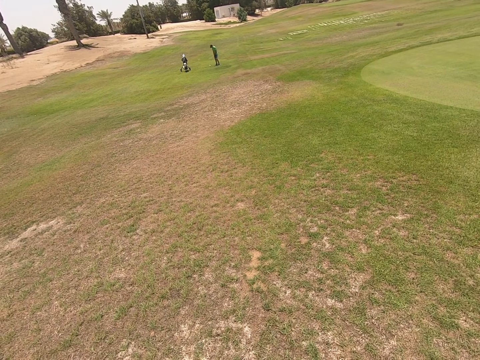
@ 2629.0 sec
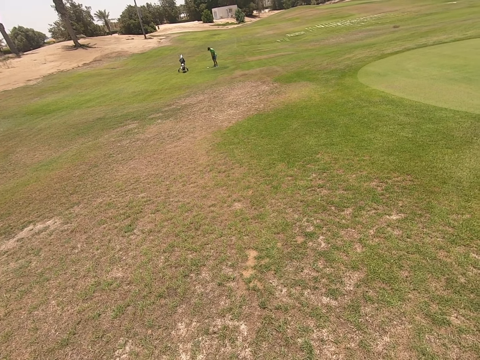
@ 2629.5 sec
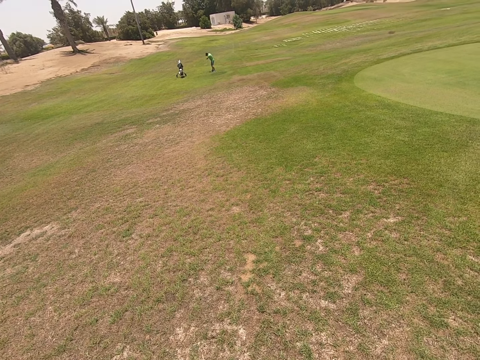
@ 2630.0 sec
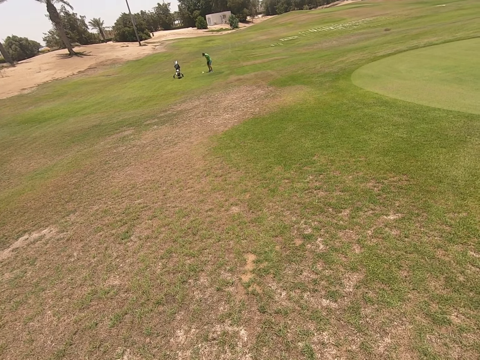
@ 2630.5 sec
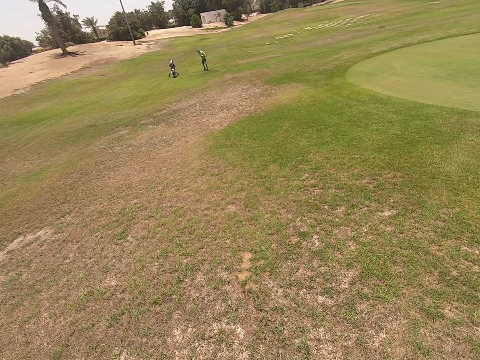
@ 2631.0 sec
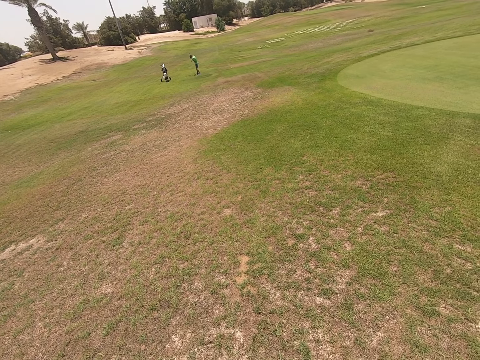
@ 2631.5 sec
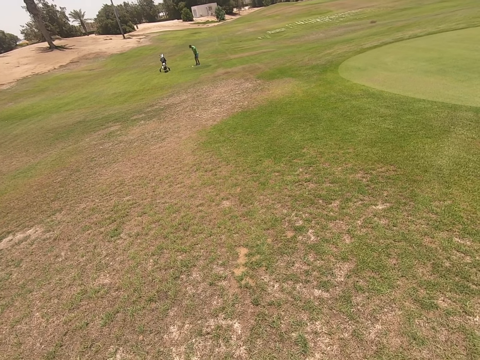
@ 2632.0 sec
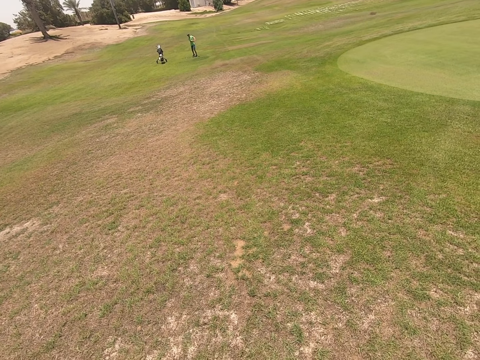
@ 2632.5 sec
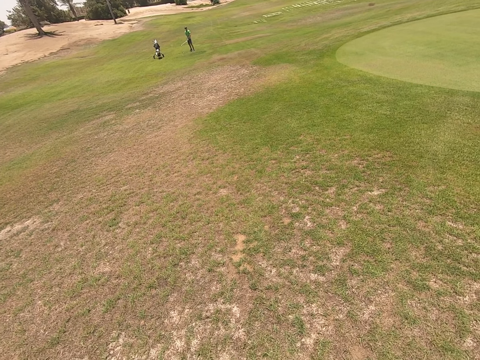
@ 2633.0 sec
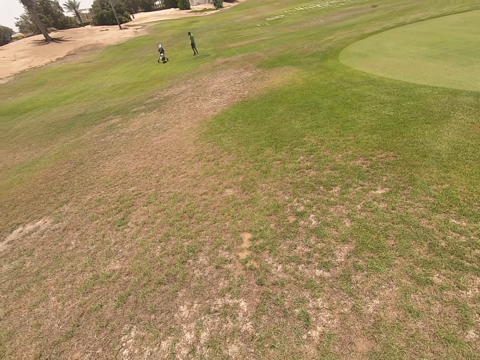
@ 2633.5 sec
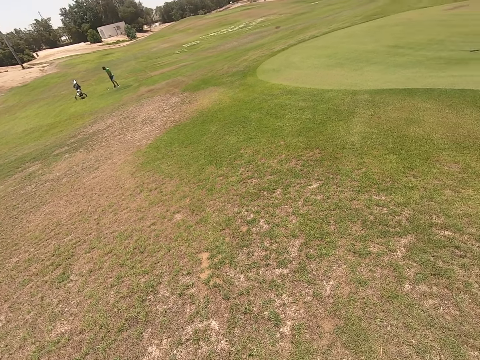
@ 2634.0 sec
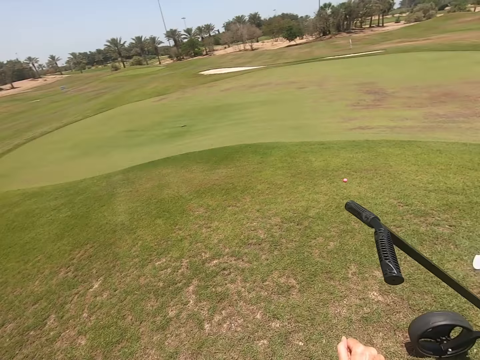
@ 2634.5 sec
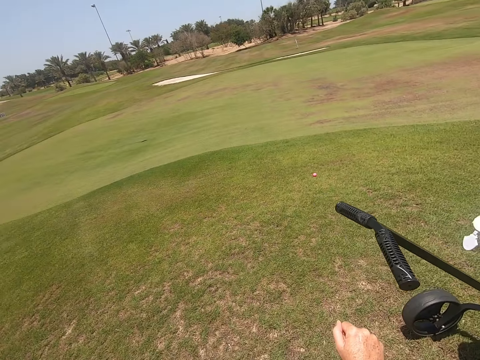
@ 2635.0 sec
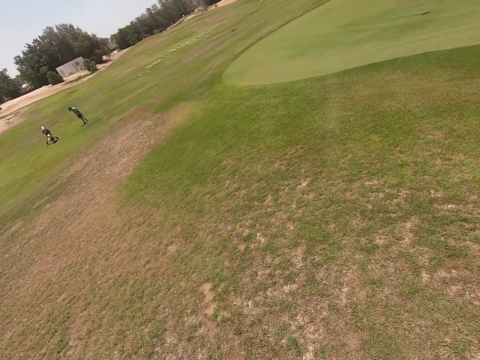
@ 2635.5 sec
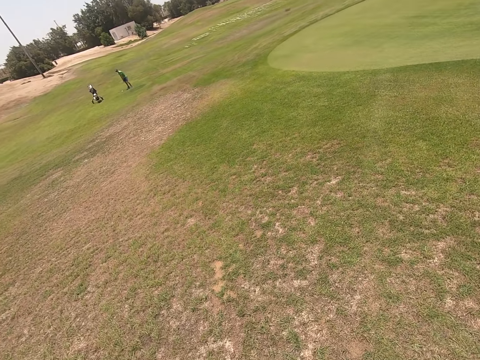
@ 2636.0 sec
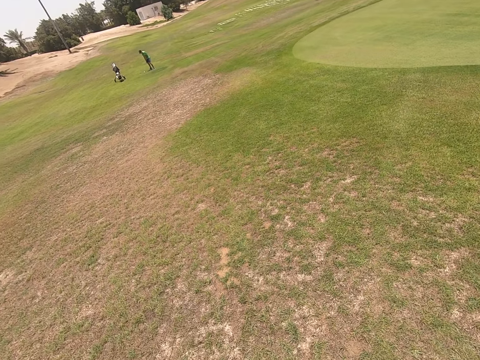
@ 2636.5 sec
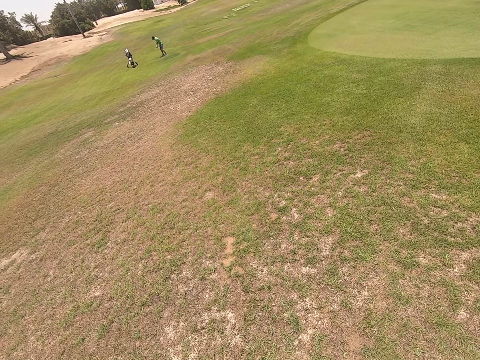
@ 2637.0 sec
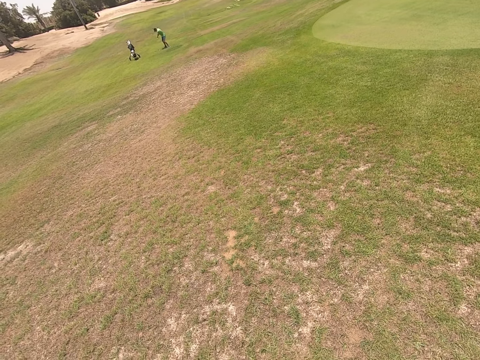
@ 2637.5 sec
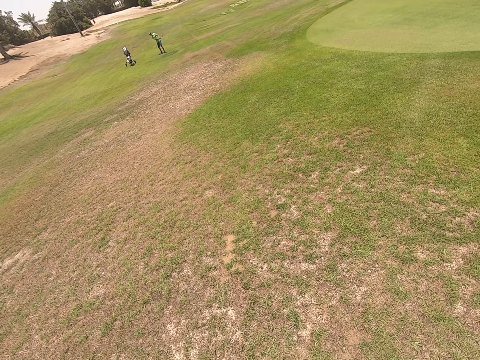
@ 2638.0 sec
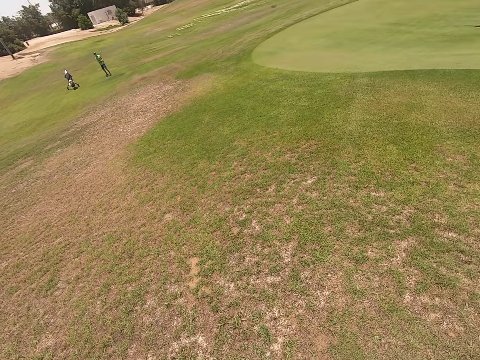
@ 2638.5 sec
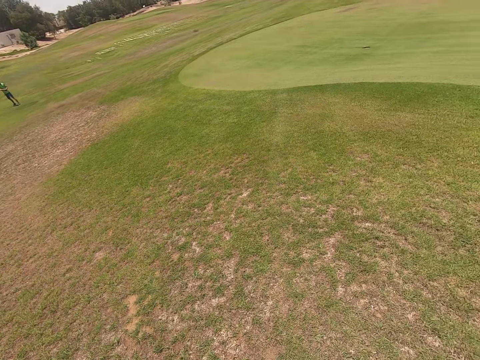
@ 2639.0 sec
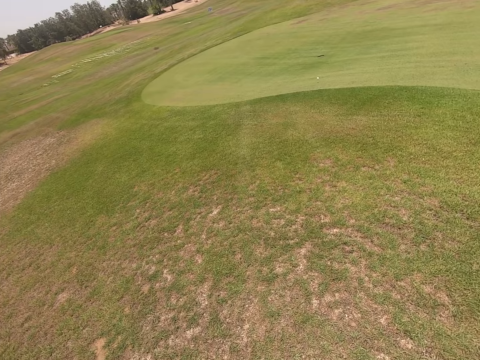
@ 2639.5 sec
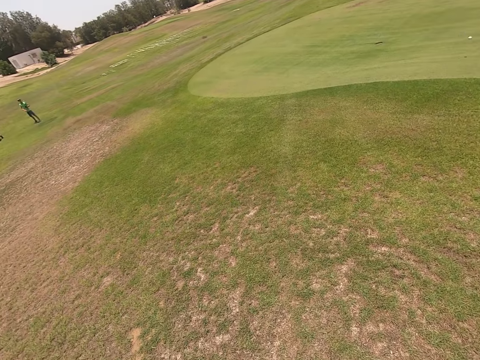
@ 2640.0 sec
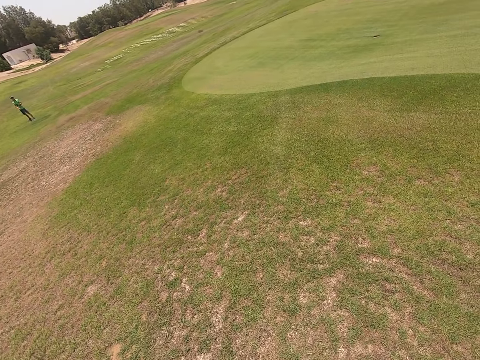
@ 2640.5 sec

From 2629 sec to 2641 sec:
The camera wearer stares at the golf field.

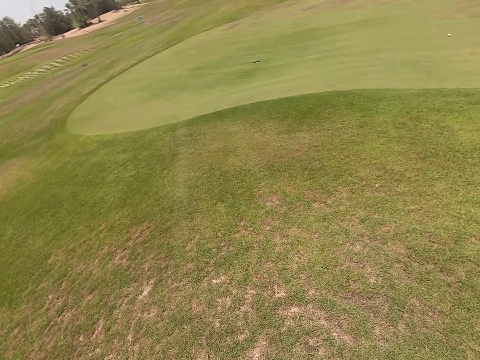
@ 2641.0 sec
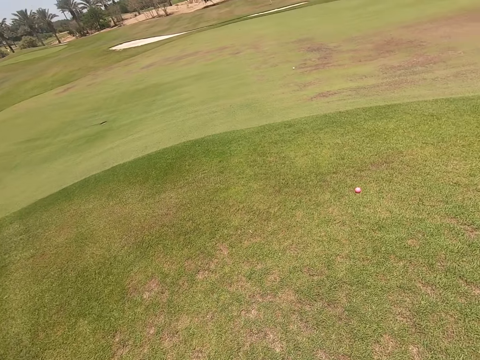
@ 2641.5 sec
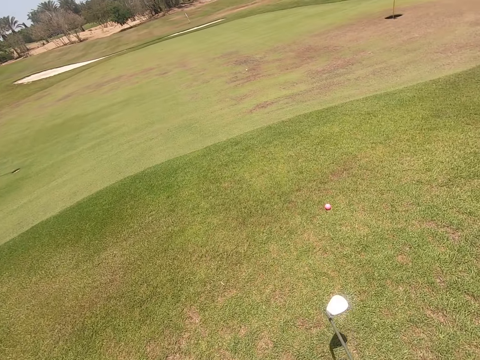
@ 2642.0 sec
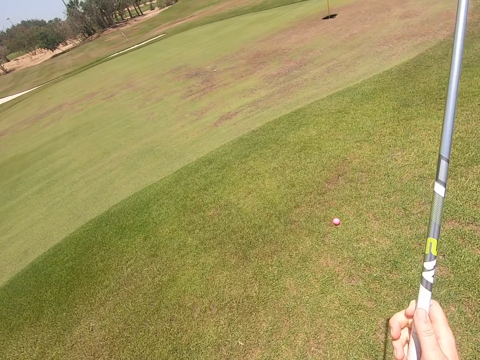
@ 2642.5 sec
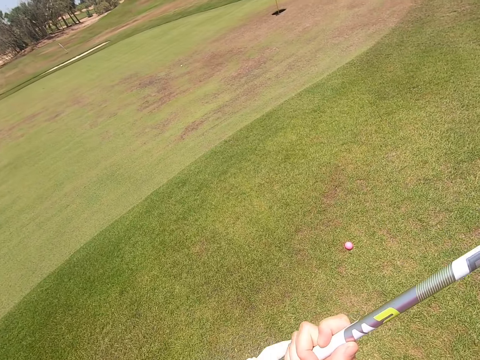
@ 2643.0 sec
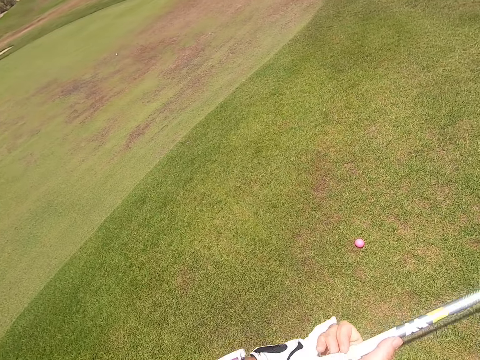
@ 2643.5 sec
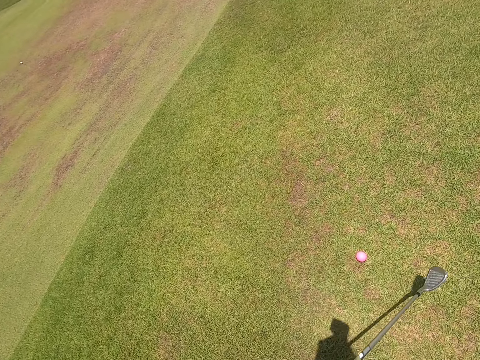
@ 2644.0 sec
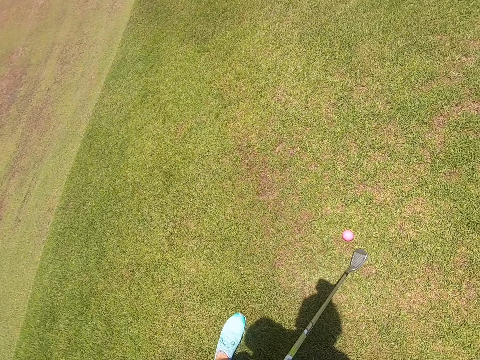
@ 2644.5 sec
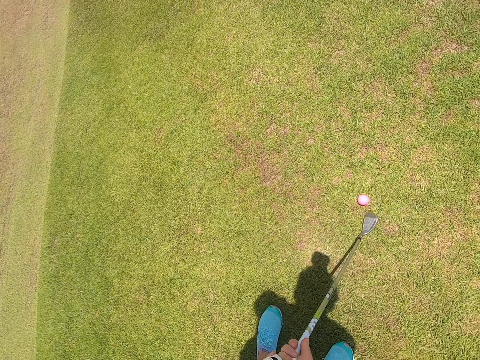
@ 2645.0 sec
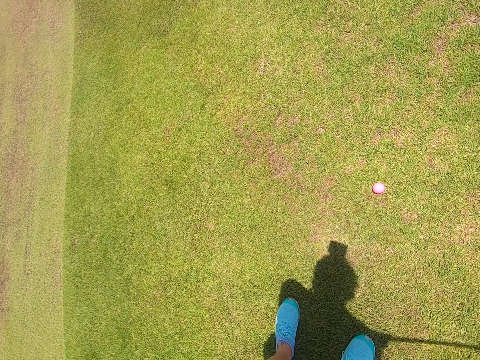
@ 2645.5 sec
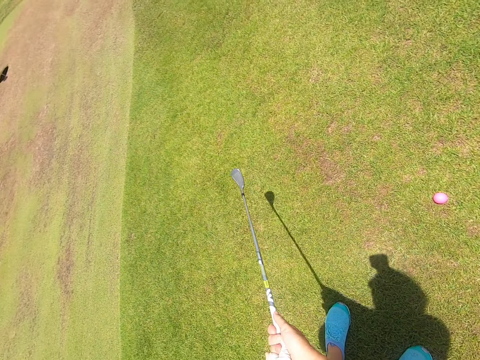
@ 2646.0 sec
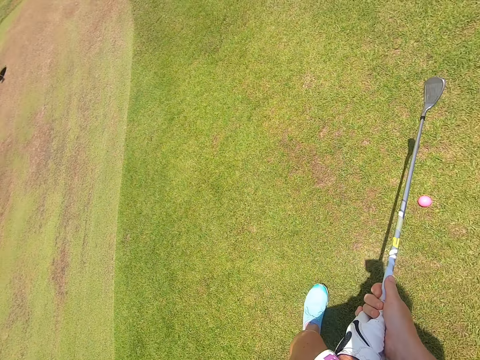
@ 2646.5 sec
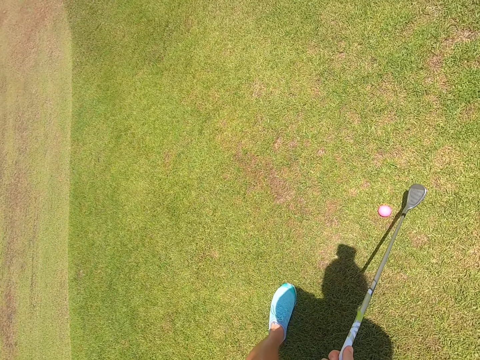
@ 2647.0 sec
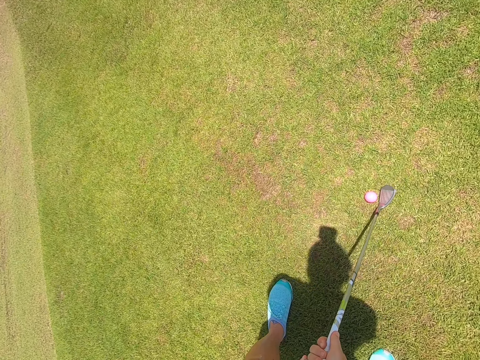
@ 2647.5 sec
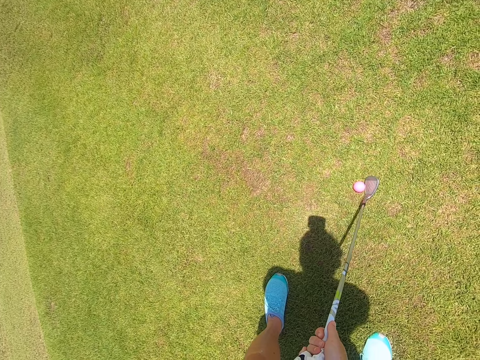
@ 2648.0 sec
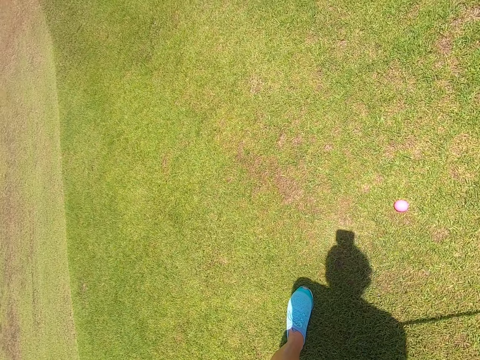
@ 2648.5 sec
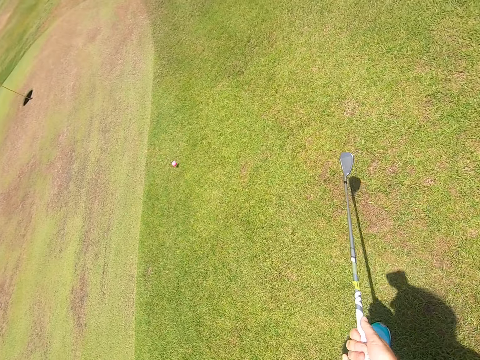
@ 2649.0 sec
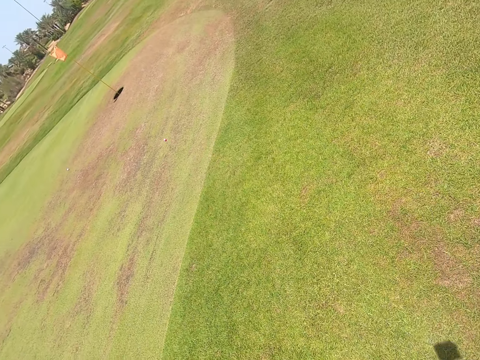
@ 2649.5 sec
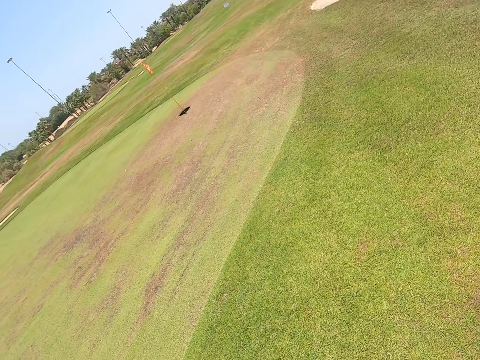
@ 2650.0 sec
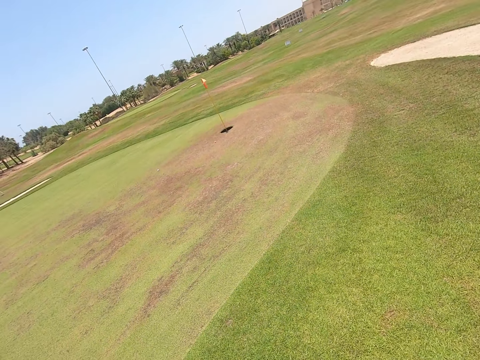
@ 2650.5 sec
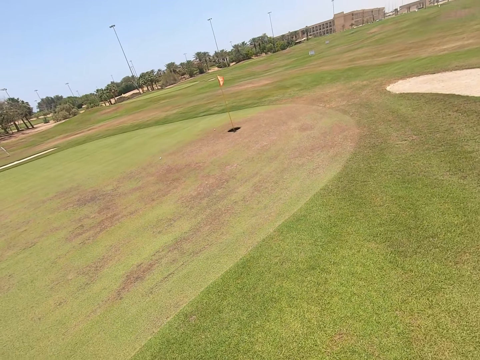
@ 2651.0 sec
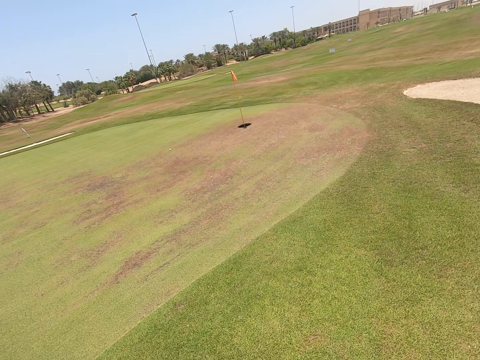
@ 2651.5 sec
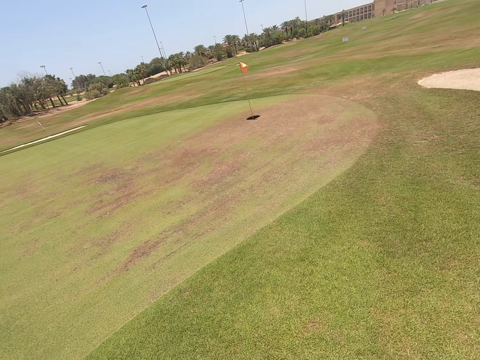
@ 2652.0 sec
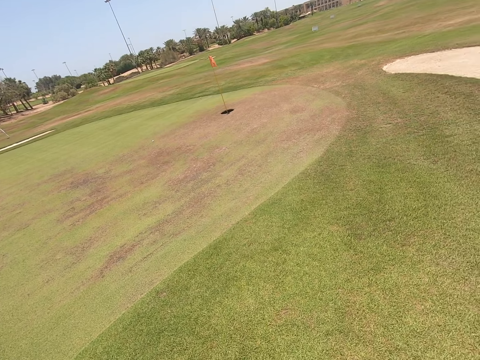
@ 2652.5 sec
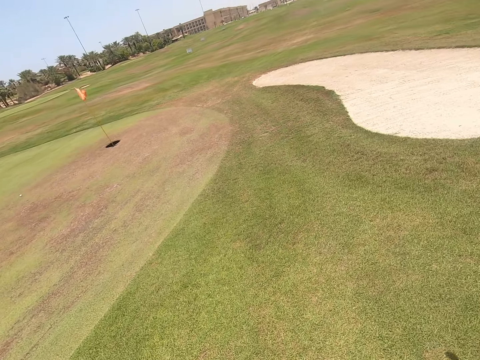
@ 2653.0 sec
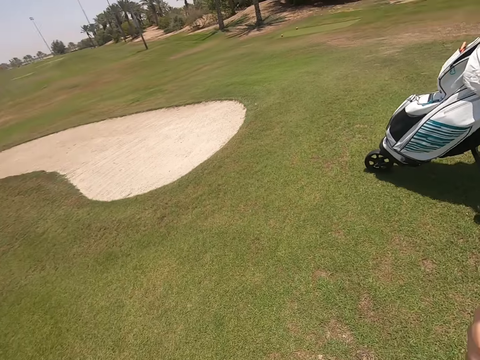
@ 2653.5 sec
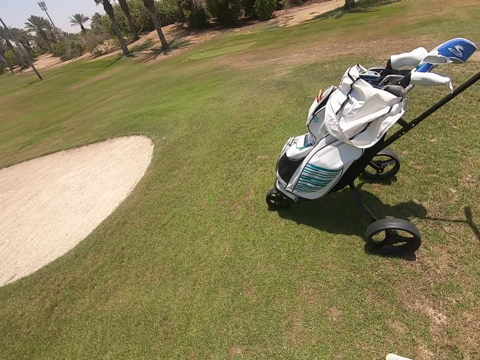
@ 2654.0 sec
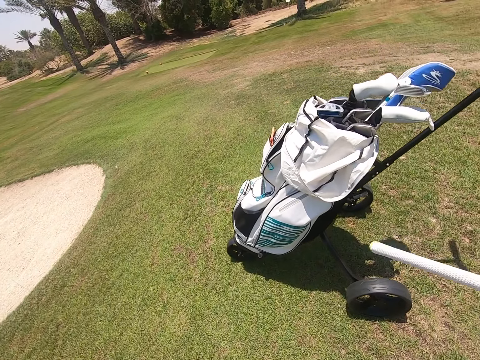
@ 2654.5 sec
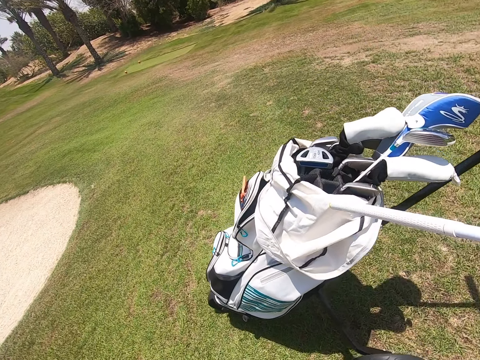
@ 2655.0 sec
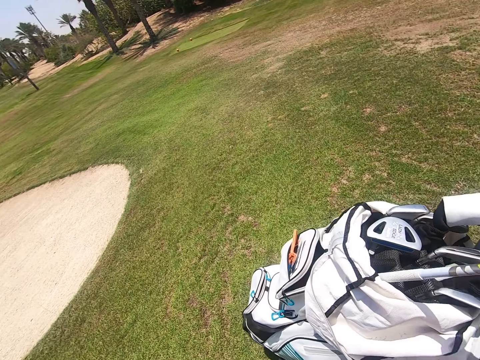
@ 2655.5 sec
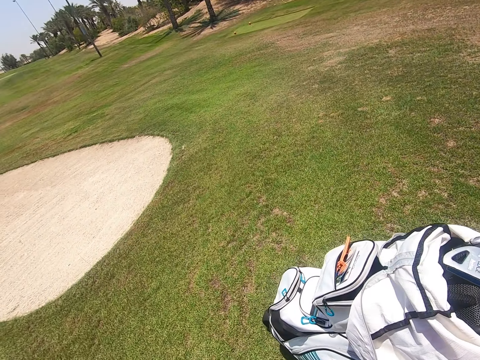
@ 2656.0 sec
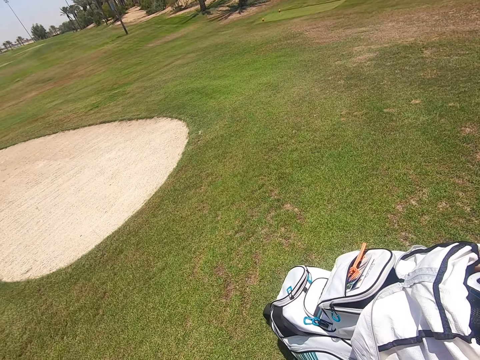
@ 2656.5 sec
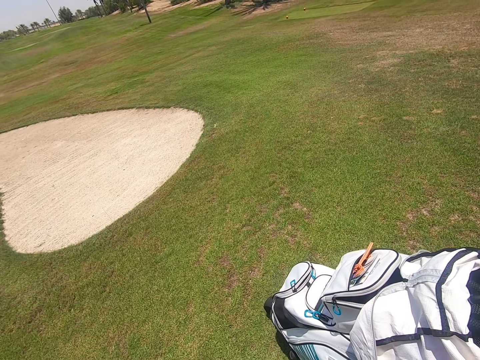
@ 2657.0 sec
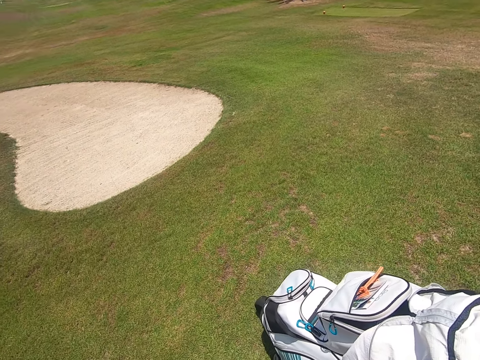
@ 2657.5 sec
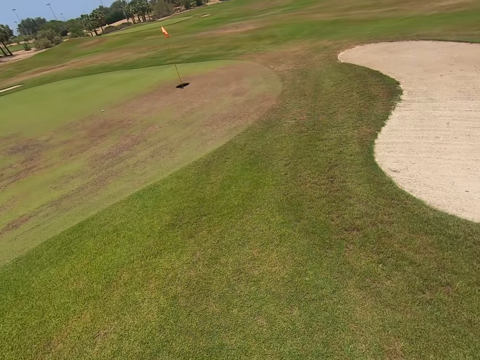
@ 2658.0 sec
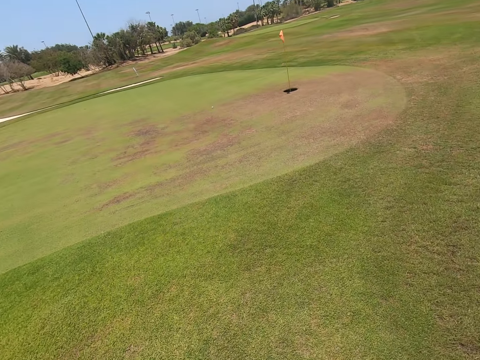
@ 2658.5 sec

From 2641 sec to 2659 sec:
The camera wearer walks. They stand. They play golf with the hockey stick. They swing the golf club. They hit golf. They walk. They put the hockey stick in the golf trolley. They take the golf club. They stare at the golf field.
